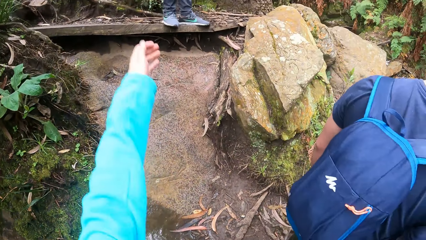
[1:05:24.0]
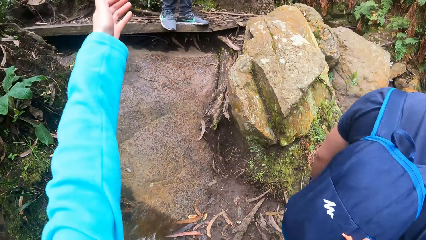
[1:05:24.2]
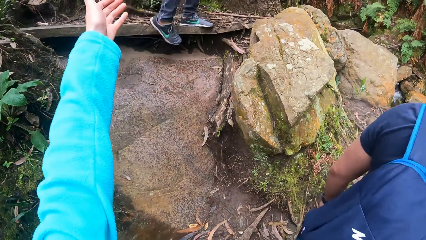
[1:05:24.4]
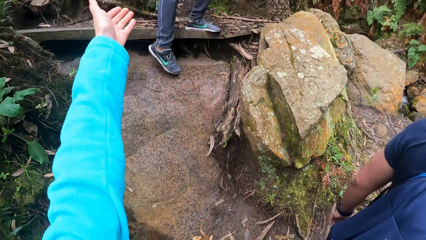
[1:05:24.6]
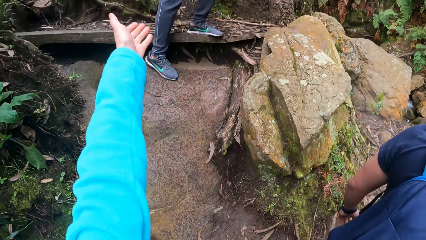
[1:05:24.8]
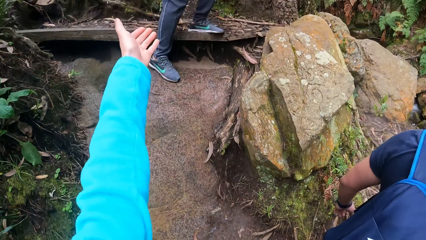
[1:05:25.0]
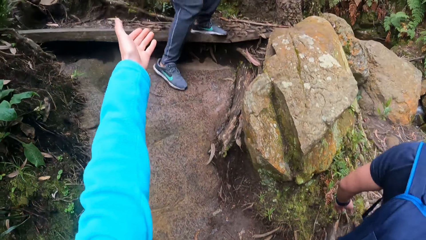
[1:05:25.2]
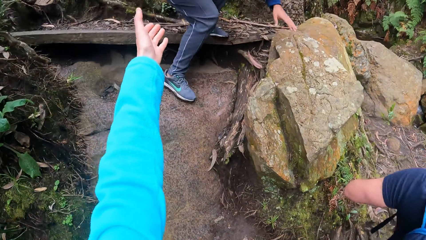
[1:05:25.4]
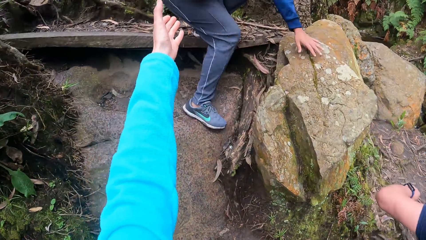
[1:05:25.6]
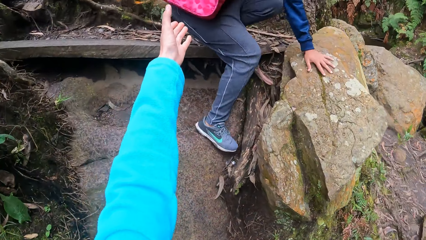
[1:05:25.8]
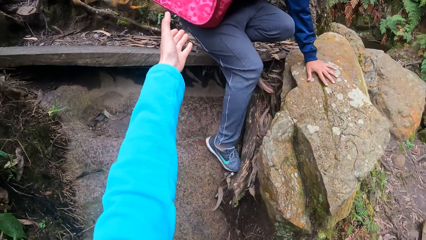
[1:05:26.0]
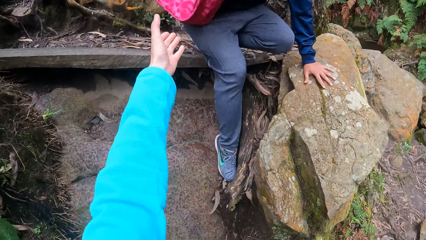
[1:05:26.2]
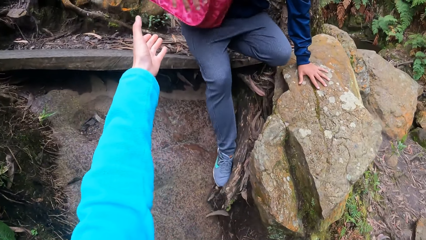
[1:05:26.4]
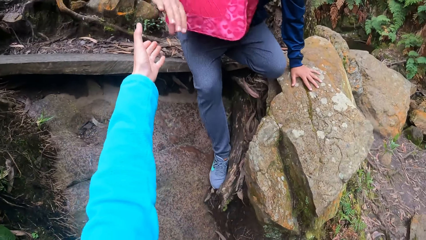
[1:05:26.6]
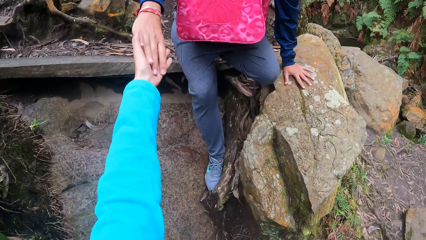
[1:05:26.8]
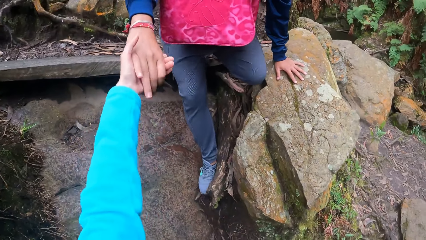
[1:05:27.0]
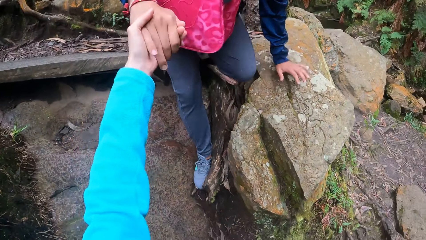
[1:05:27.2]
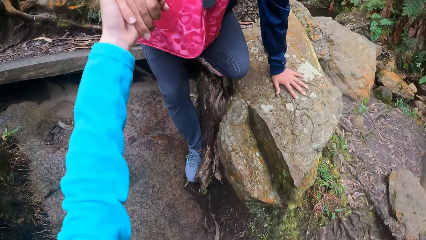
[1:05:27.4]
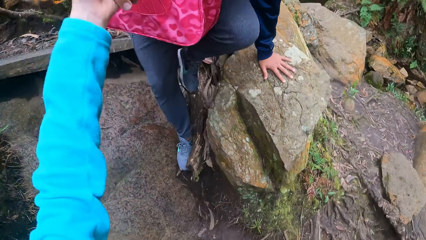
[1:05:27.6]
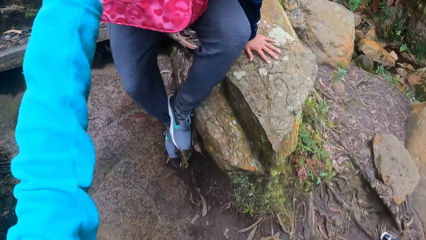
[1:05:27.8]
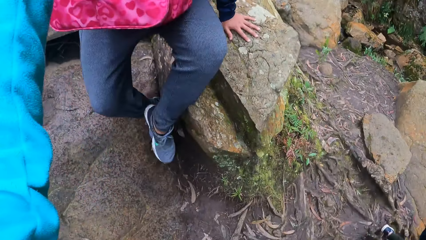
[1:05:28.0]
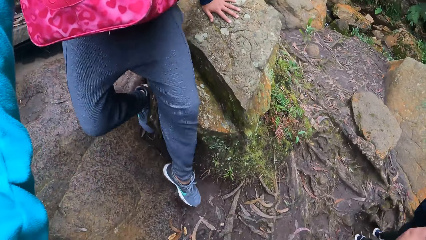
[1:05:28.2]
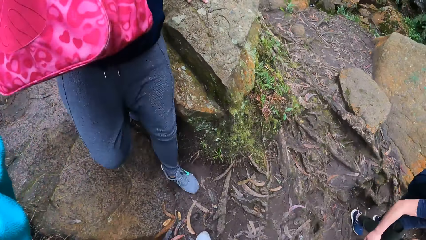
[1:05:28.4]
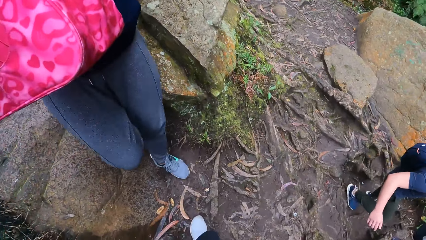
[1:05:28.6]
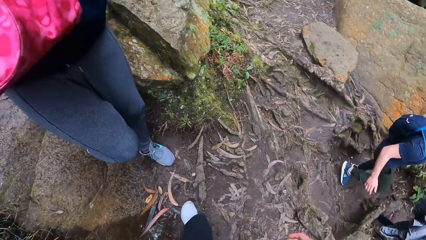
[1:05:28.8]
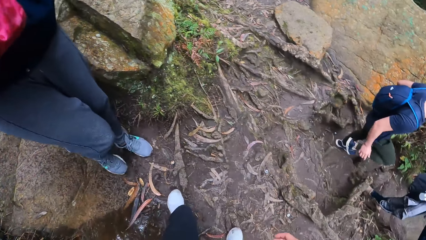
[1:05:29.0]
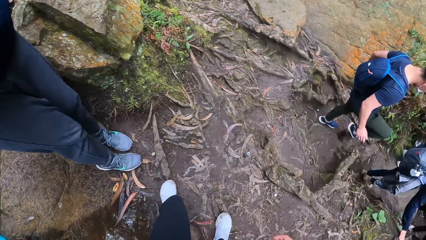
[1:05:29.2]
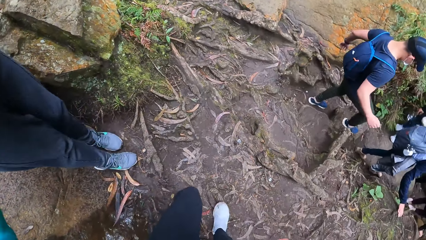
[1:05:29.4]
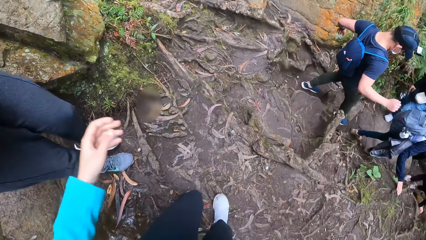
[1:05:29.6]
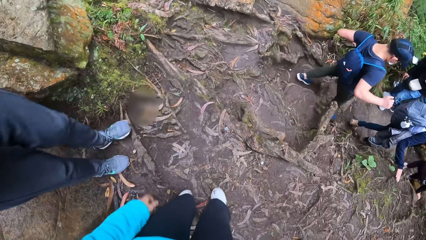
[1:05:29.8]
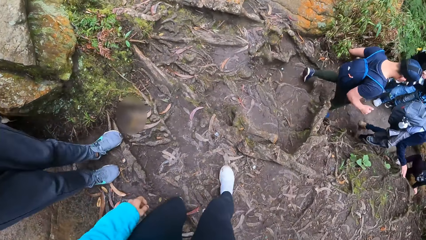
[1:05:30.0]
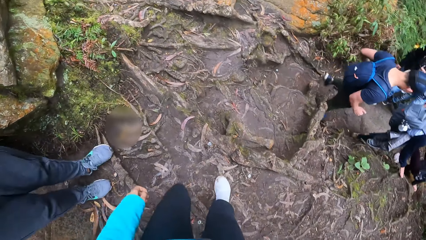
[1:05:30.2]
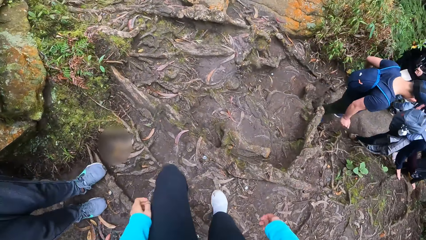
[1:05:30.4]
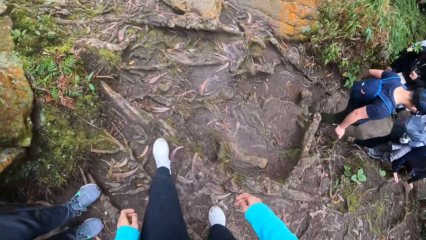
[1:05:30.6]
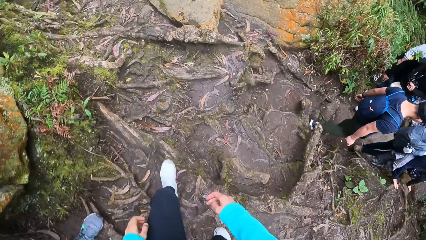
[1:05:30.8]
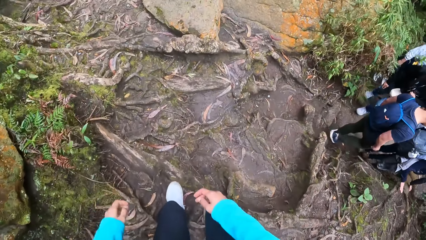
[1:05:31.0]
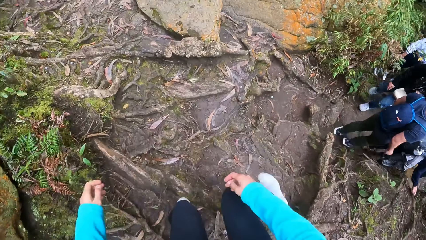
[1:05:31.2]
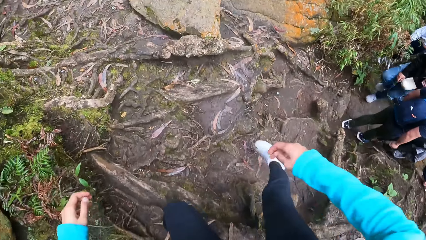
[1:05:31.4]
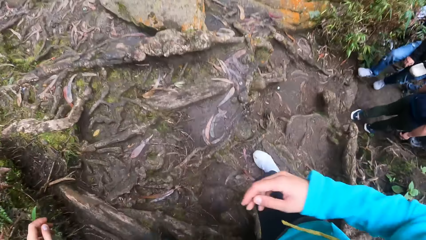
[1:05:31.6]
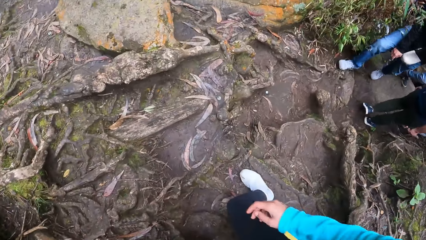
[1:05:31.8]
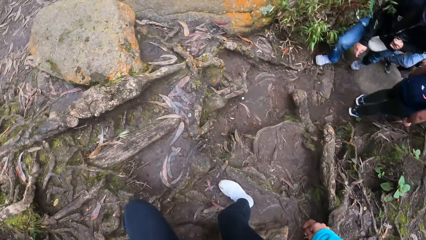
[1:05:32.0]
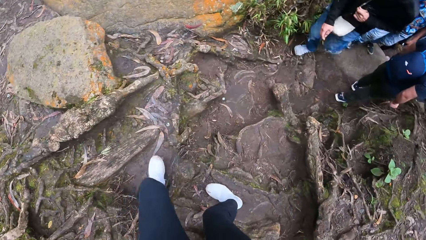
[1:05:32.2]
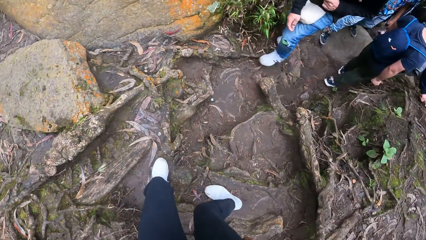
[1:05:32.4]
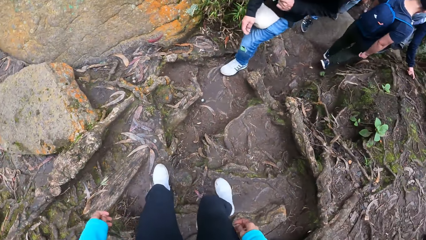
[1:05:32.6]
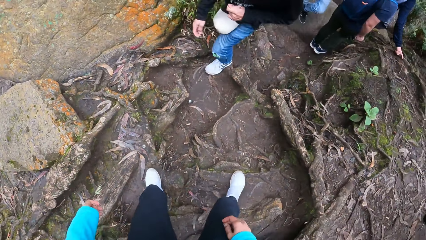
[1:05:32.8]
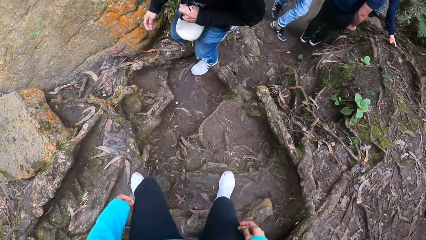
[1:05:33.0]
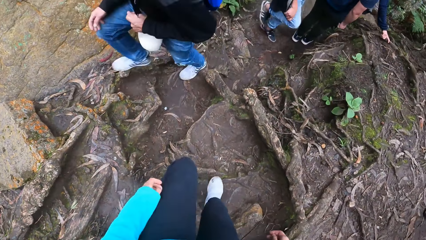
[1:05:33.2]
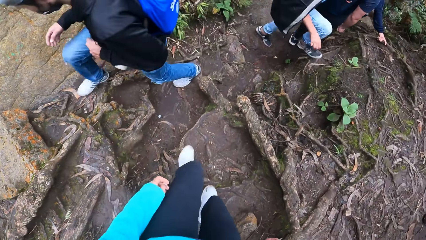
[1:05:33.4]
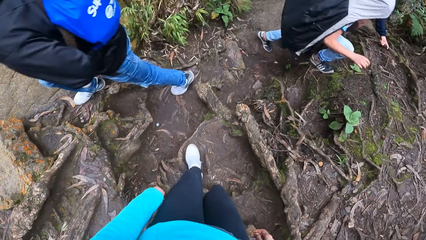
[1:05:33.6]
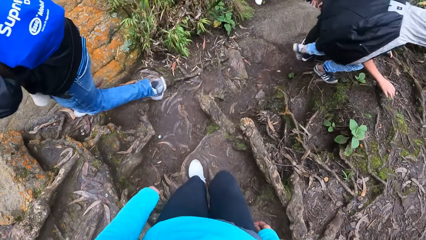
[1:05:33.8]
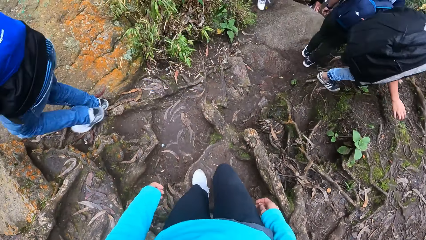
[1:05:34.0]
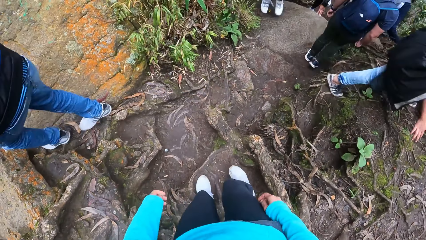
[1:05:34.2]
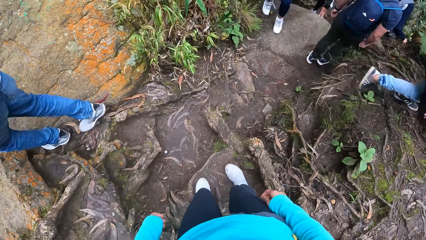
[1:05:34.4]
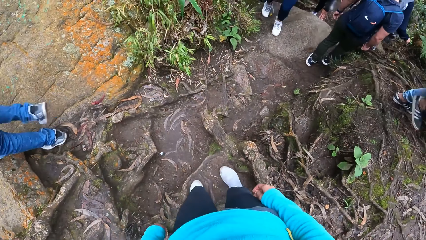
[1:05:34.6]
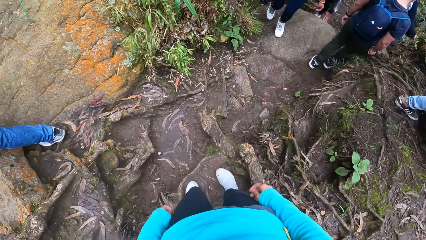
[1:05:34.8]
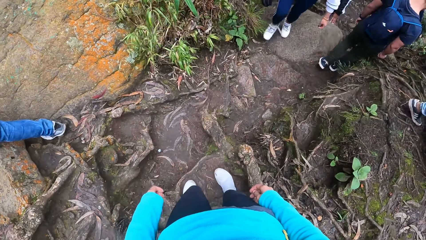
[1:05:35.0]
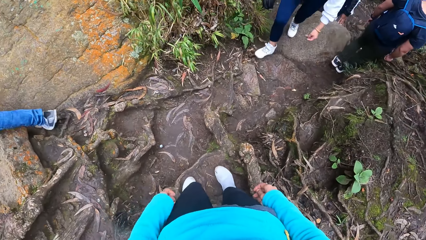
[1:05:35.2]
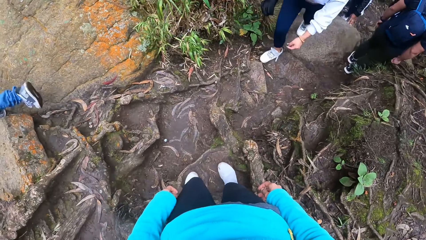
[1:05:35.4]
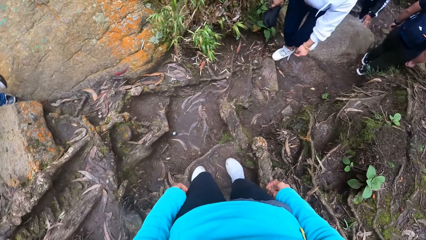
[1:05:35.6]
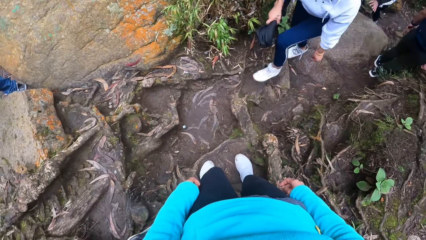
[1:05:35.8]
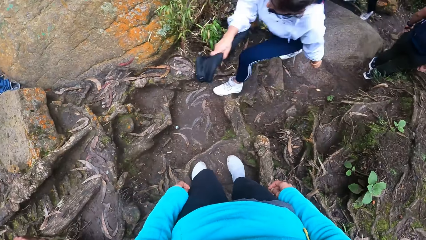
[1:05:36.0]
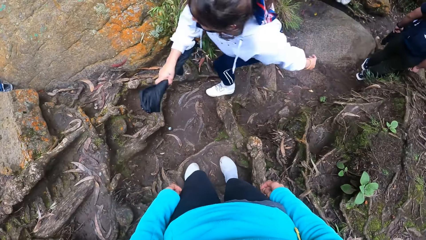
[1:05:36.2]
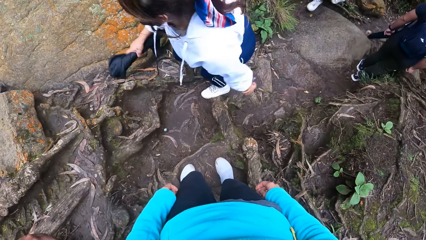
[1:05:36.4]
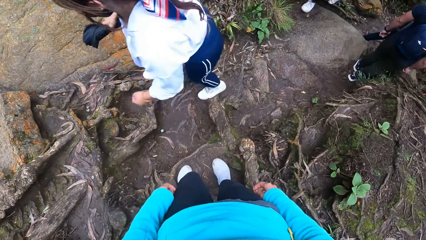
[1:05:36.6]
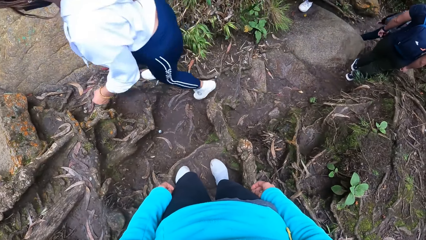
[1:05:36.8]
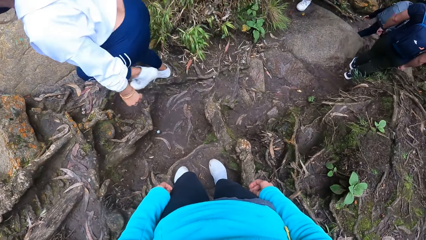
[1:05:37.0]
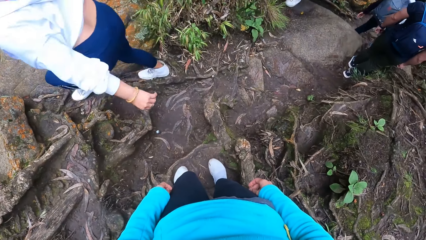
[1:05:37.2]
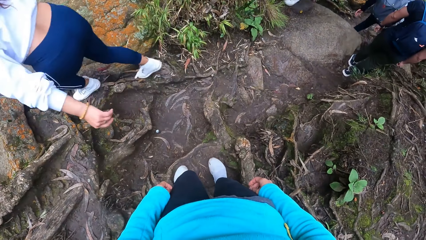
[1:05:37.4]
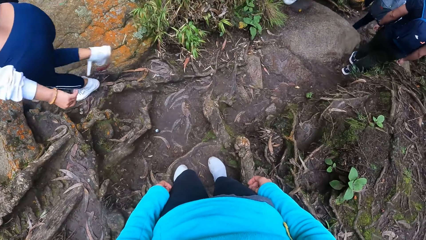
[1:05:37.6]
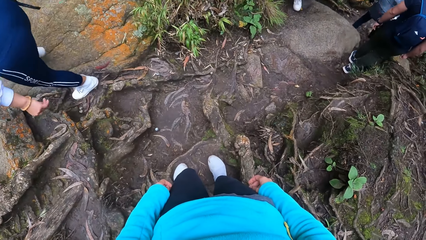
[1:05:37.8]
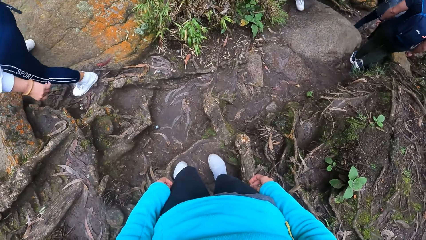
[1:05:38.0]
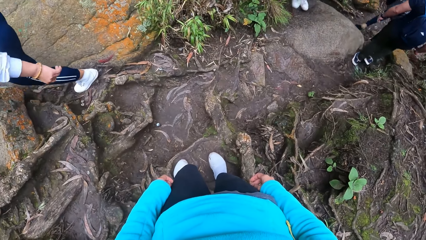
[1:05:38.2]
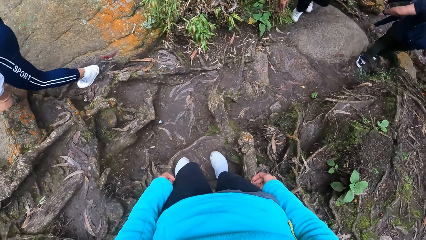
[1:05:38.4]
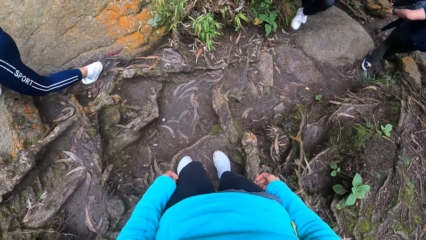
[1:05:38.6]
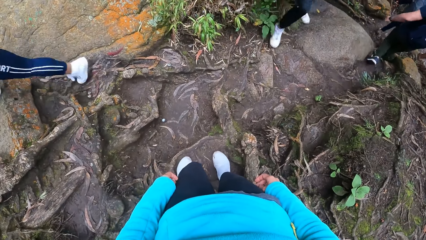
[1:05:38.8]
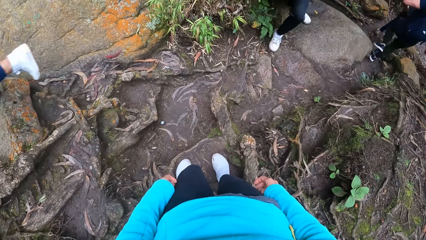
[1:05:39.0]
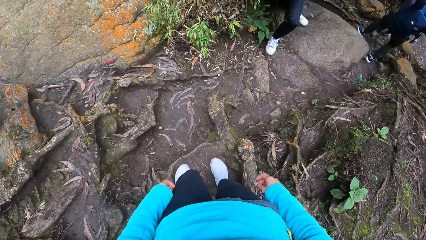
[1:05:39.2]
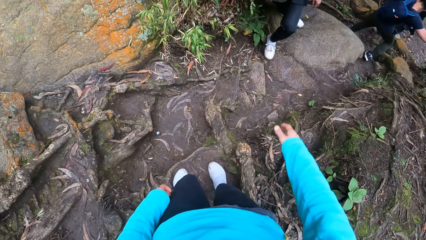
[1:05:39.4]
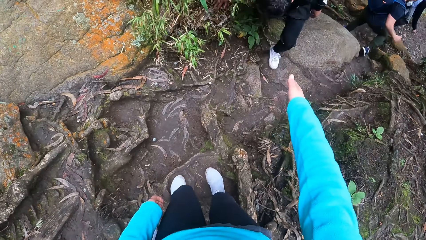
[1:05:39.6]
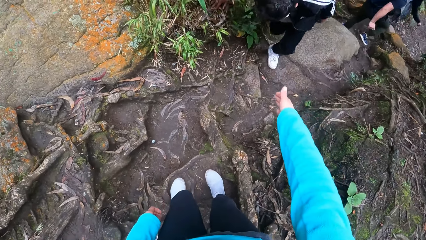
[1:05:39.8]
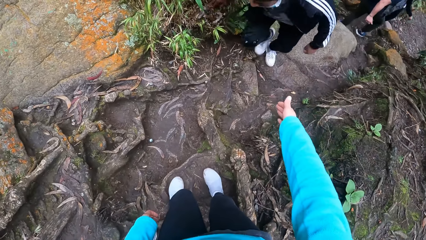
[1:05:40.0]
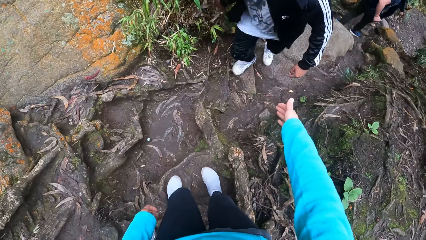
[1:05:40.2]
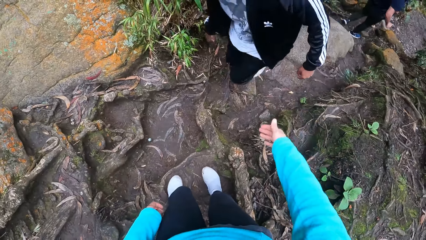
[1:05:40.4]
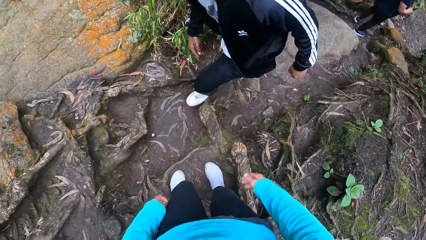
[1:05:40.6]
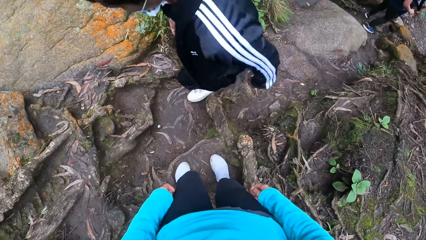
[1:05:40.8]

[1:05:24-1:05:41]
The camera wearer helps a man down a rock with her left hand. She holds a hand of the man. She walks down the path in the forest.
